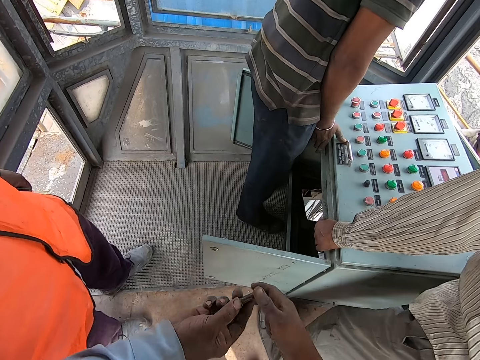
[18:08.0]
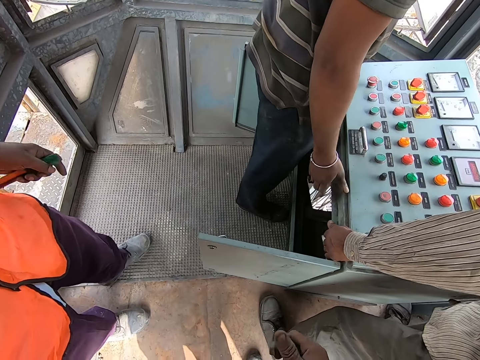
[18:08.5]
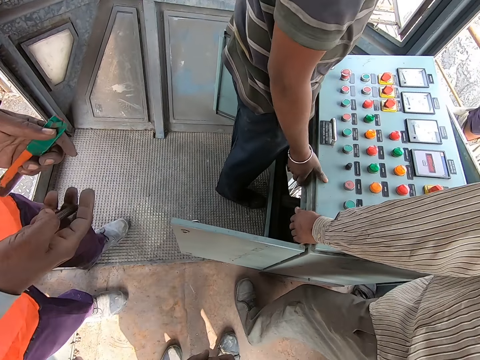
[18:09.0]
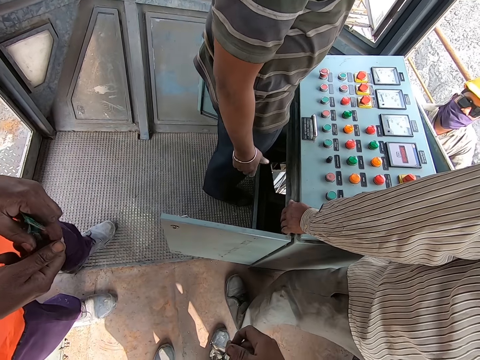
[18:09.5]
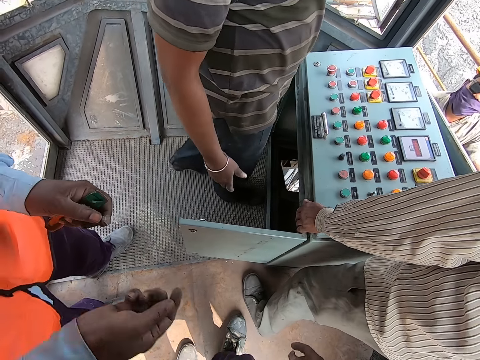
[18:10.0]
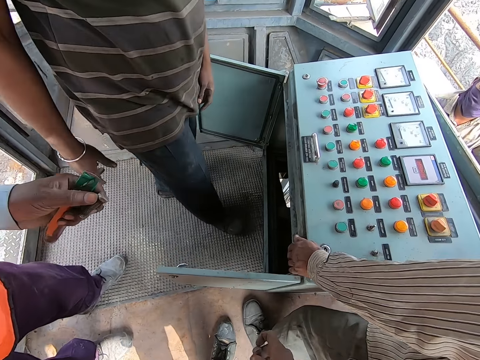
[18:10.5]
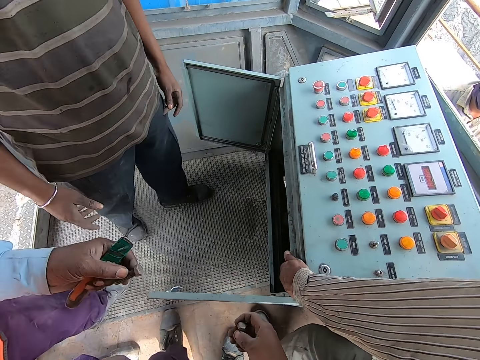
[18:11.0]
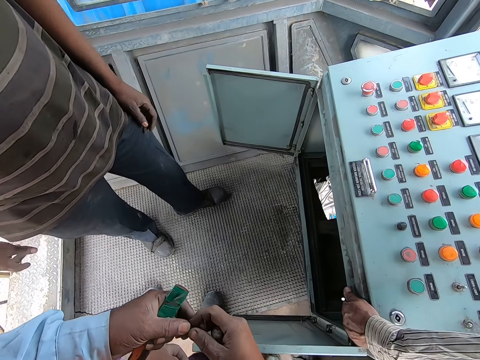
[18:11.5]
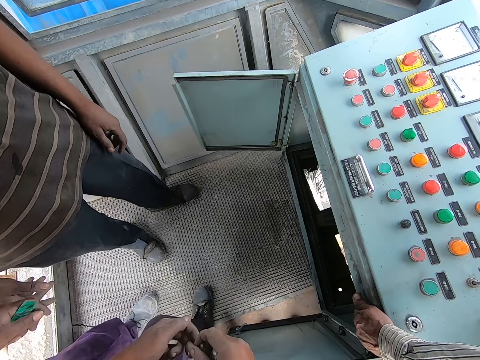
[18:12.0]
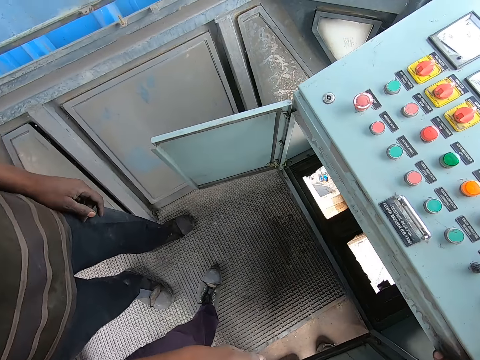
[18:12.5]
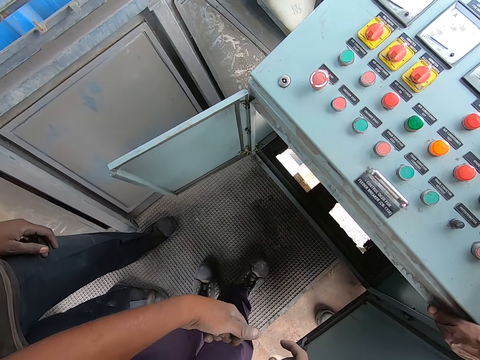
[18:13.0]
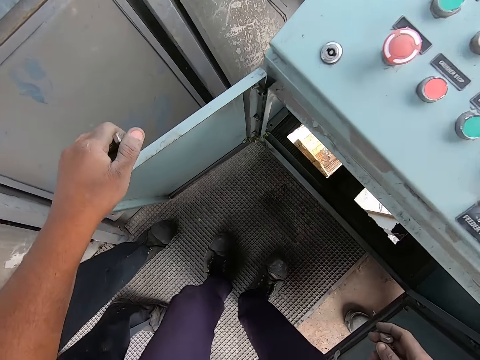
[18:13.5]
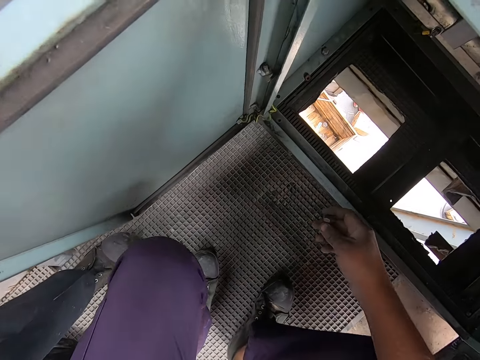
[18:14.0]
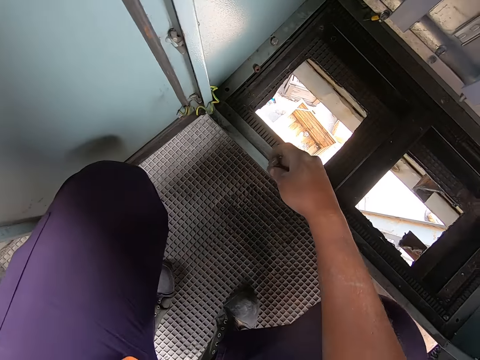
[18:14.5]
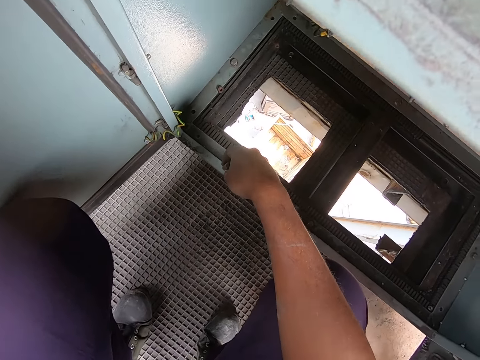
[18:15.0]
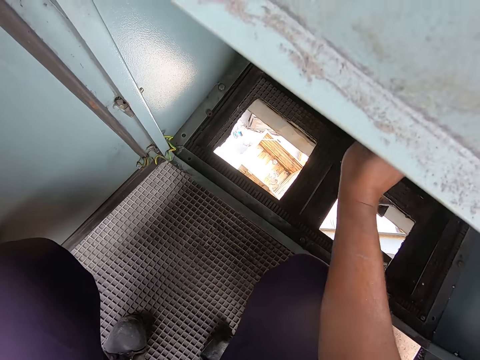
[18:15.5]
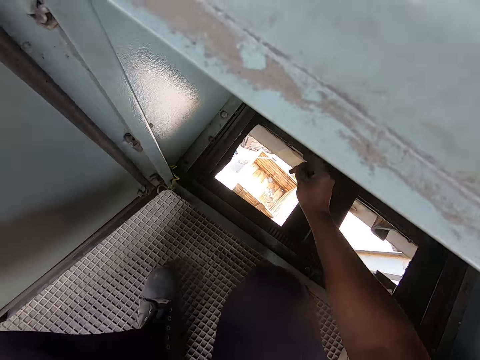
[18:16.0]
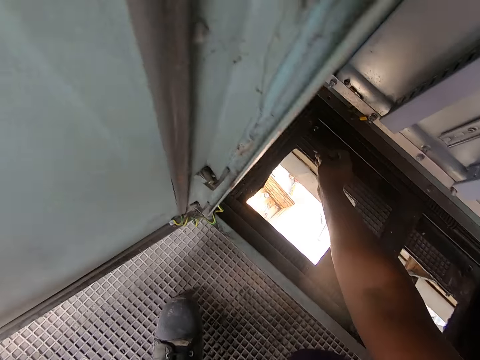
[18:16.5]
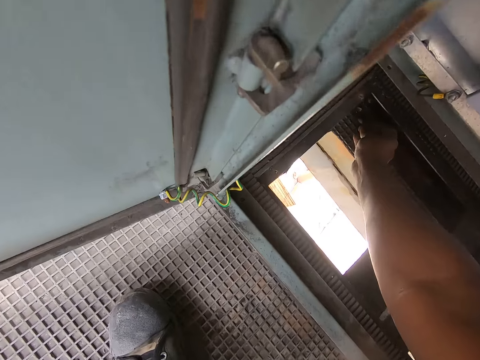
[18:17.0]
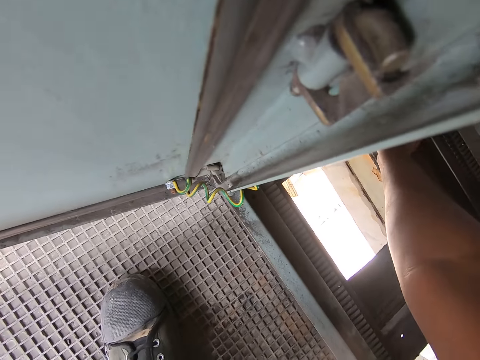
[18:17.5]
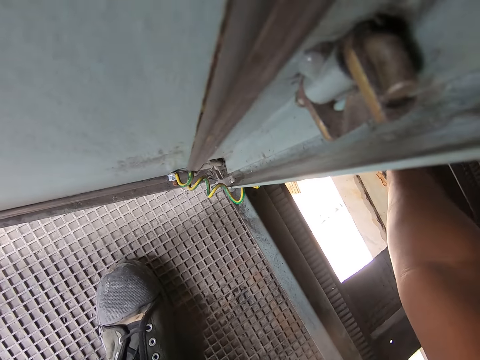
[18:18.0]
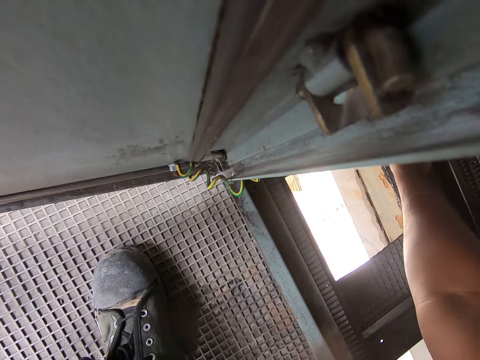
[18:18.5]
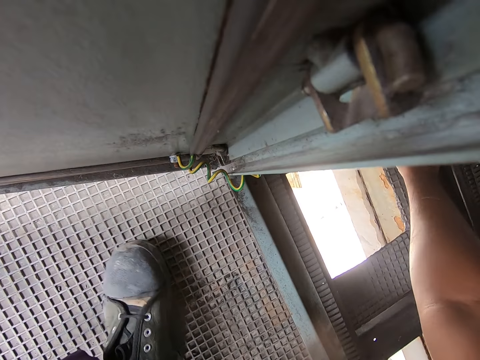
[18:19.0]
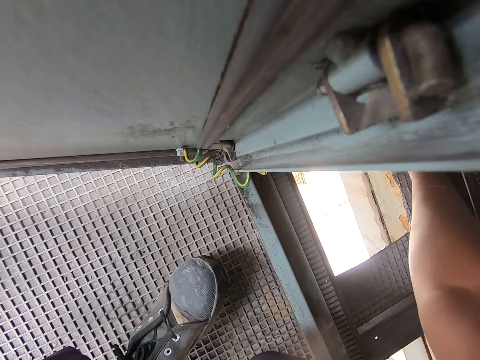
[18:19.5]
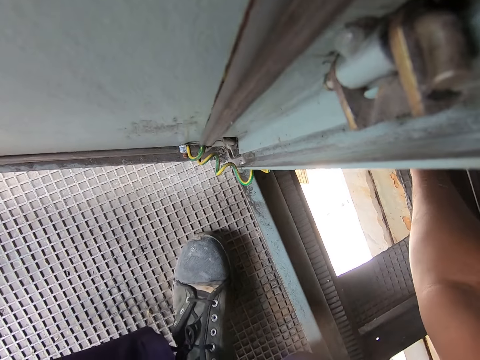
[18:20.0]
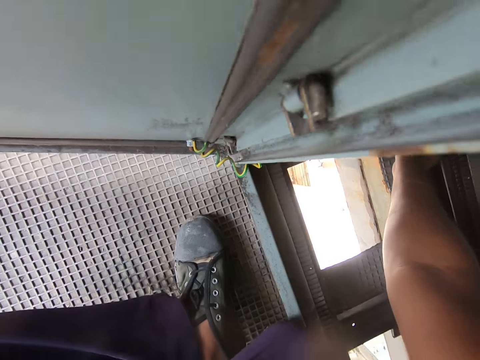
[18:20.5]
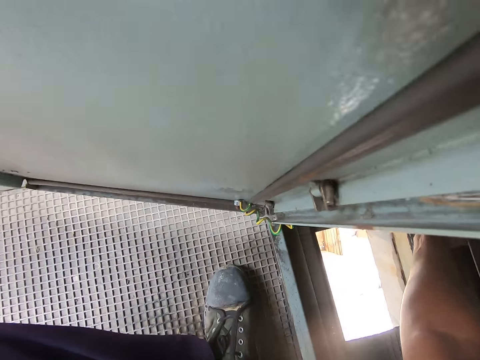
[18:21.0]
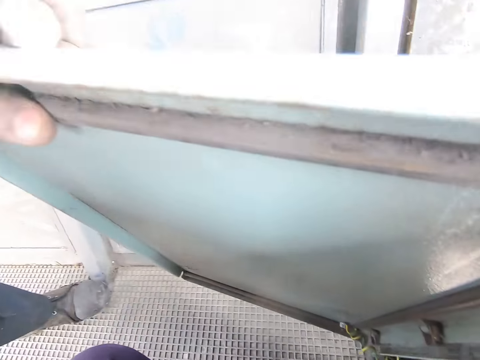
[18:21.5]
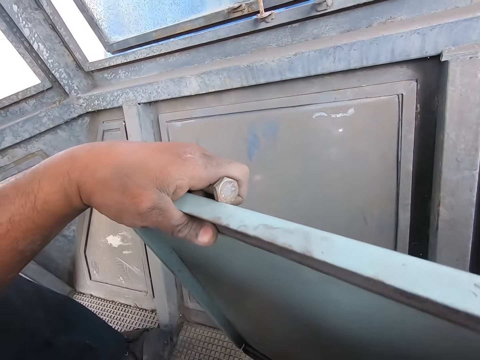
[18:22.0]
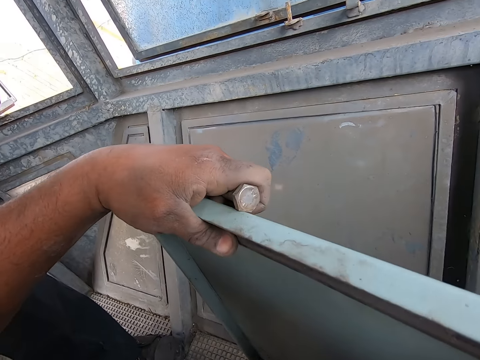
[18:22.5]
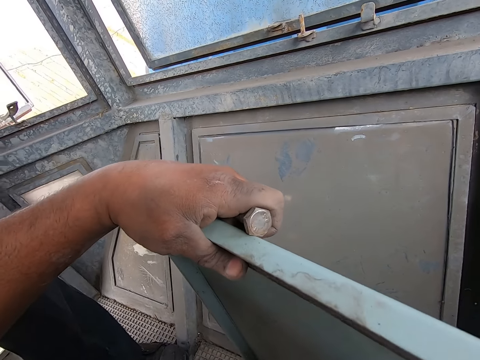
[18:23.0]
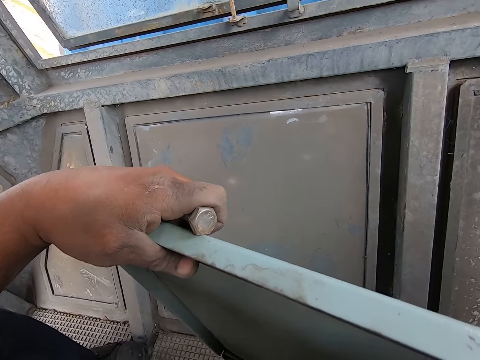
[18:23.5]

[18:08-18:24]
A person gives a bolt to the camera wearer. The camera wearer collects something from the person. They touch the control box. They tighten the bolt in the control panel box. They look around the construction site.

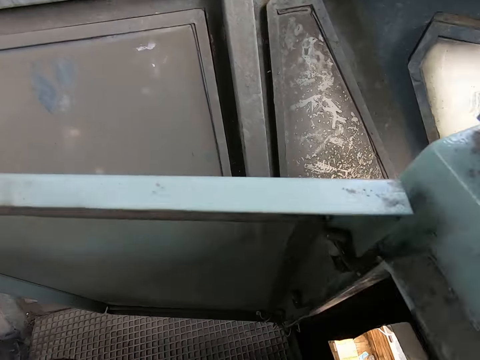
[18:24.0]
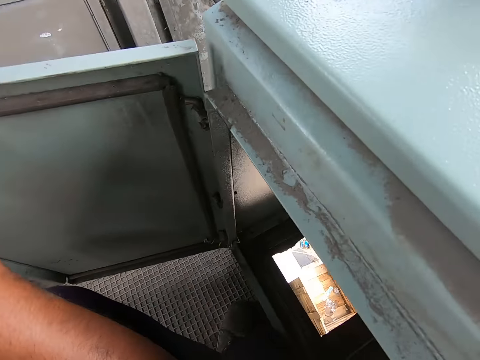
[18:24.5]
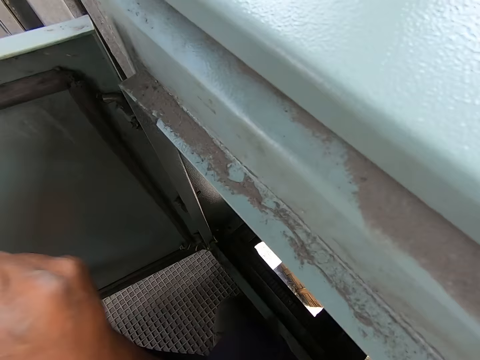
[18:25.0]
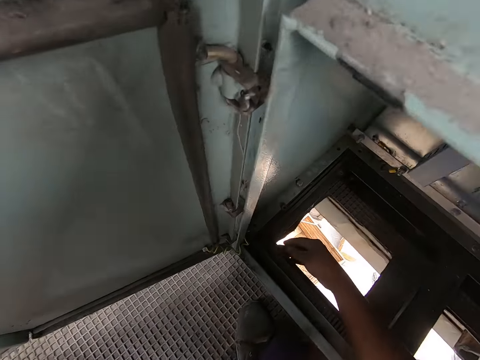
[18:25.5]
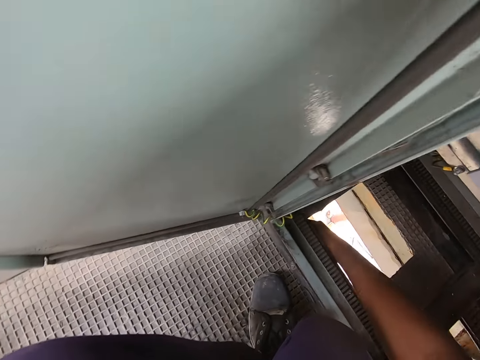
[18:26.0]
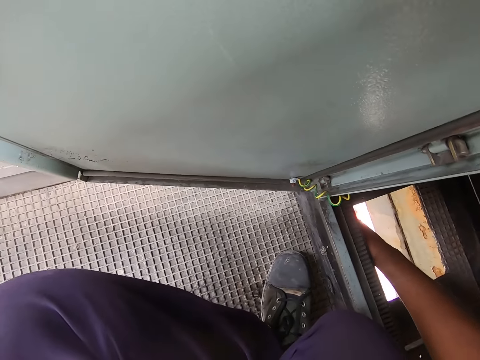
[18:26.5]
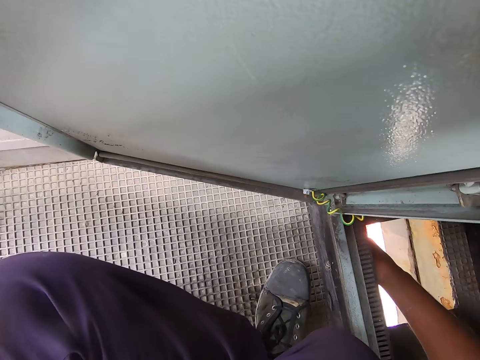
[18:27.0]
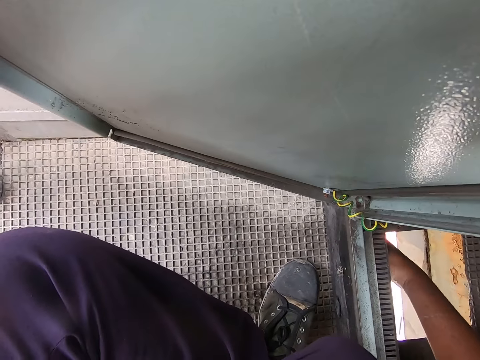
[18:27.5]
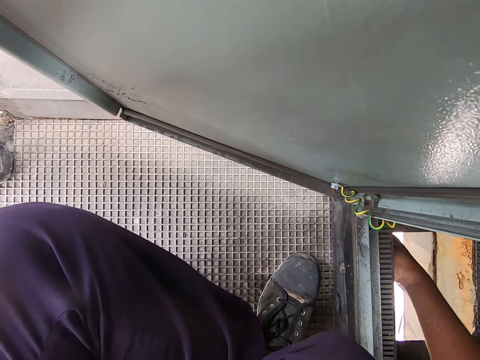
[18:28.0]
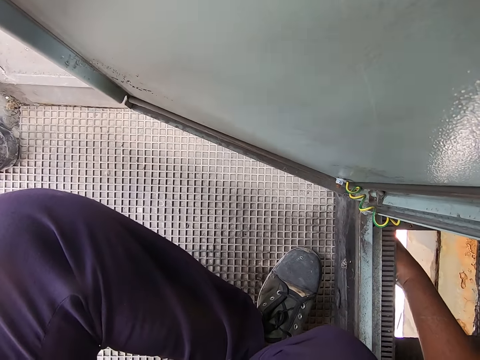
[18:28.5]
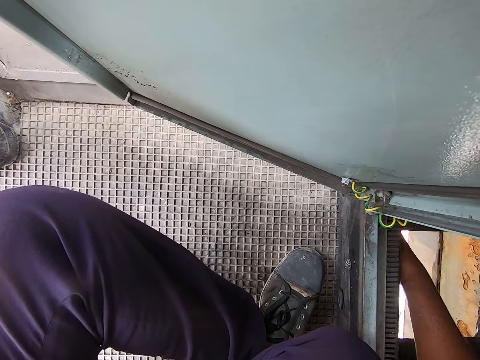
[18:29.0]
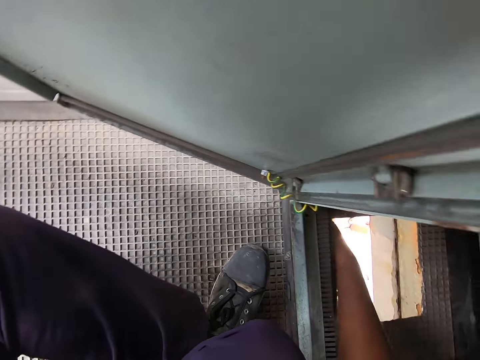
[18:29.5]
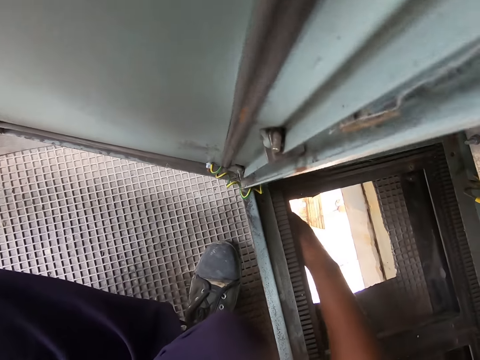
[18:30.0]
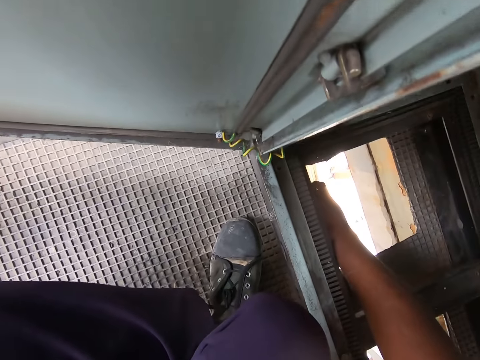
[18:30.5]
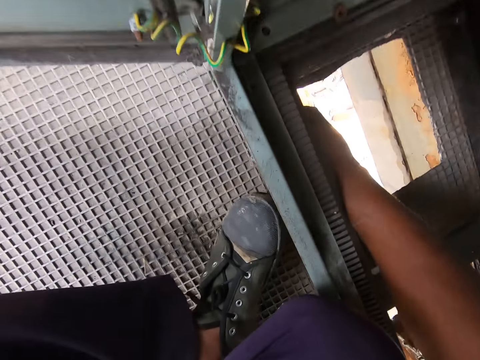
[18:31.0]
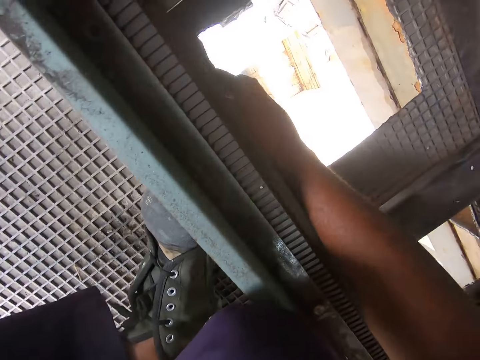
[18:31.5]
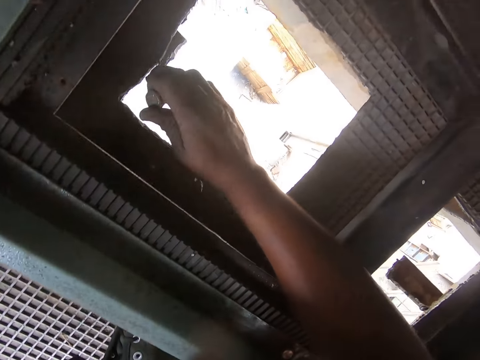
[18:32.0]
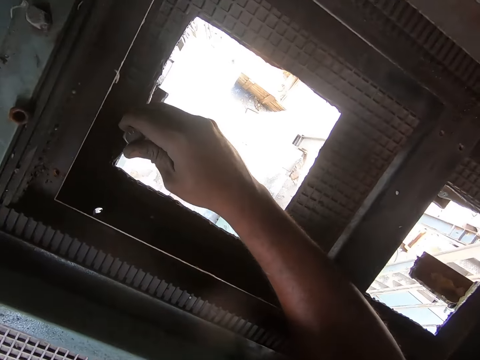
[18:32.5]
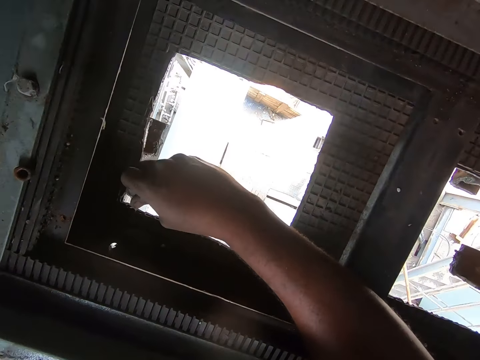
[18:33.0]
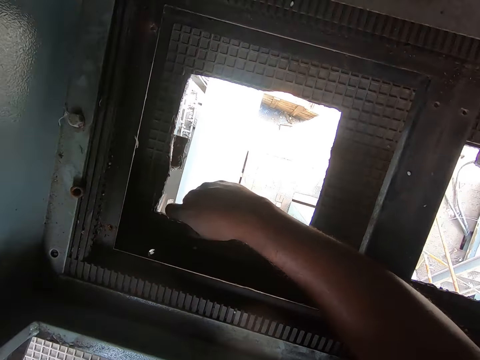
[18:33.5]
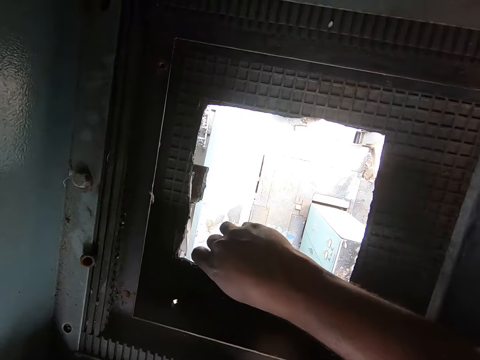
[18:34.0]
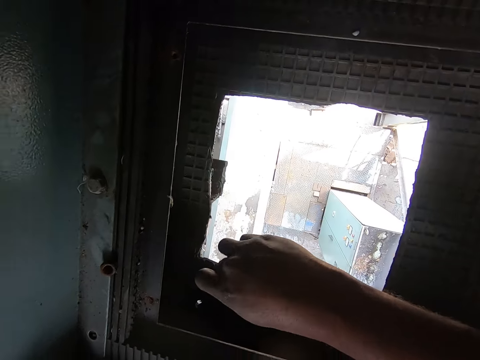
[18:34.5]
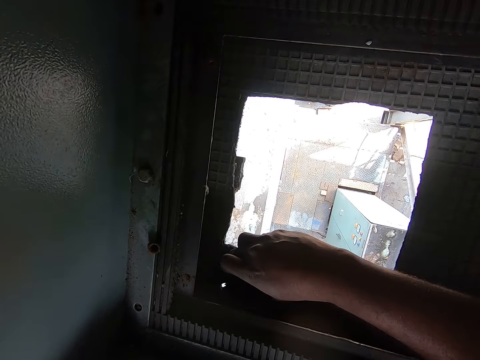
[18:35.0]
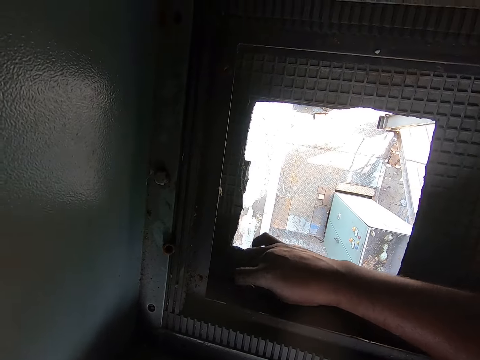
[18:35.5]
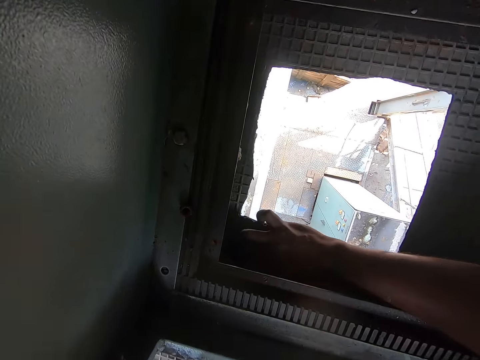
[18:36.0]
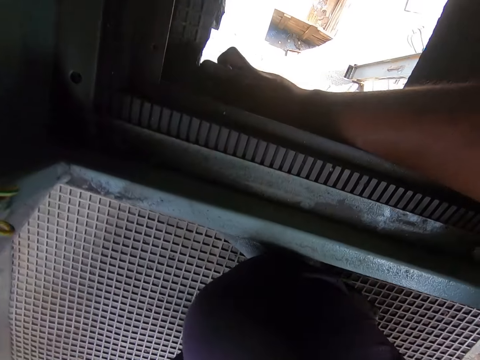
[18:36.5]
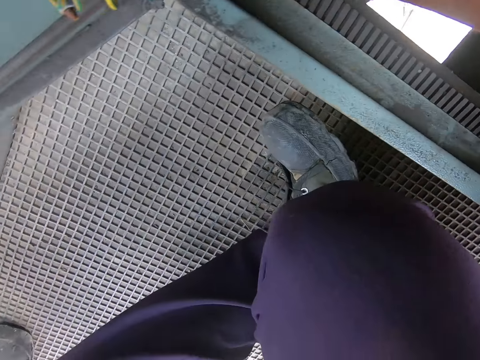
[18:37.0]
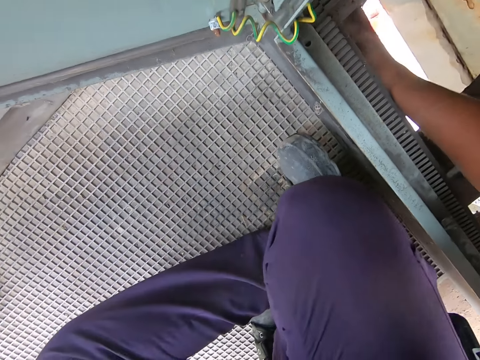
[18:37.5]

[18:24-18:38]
The camera wearer takes the bolt from a person. They tighten the bolt in the control panel box.
